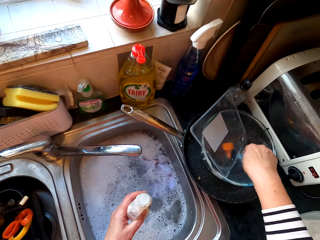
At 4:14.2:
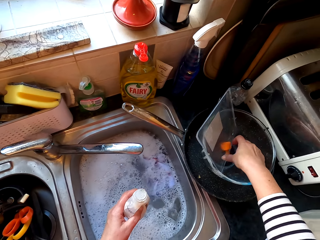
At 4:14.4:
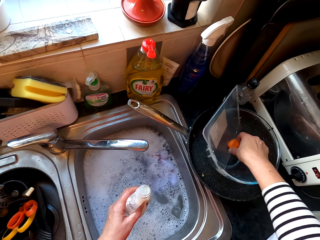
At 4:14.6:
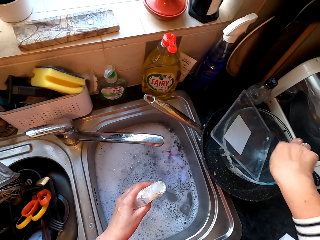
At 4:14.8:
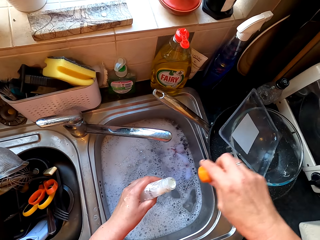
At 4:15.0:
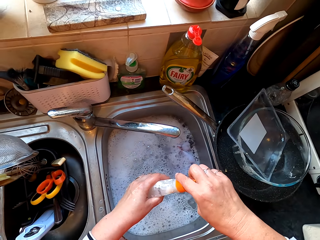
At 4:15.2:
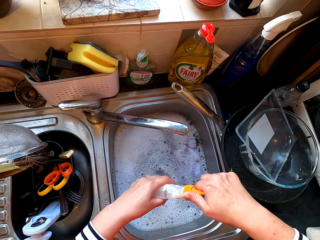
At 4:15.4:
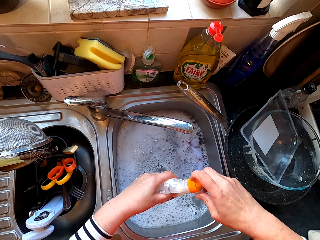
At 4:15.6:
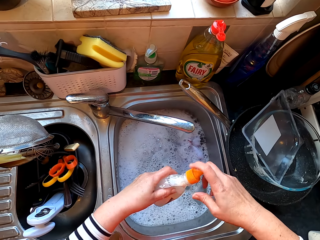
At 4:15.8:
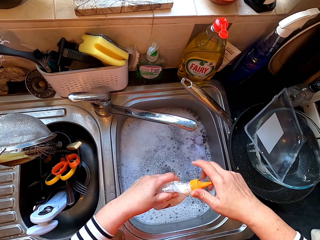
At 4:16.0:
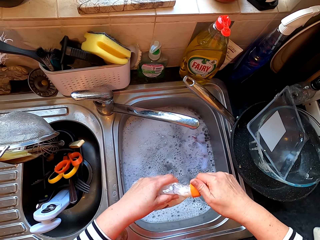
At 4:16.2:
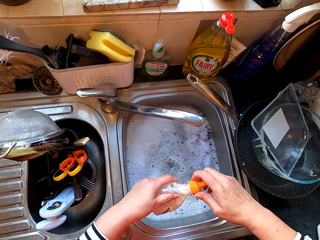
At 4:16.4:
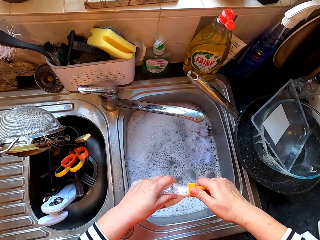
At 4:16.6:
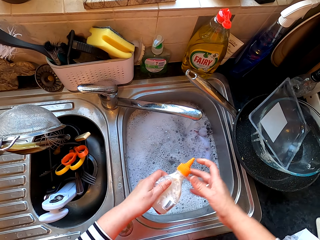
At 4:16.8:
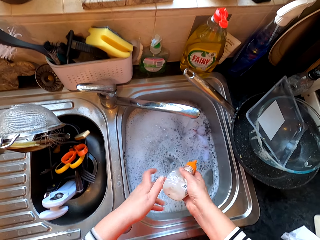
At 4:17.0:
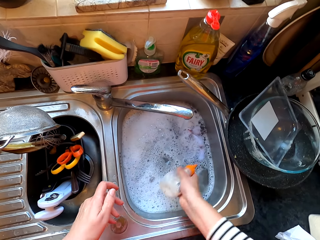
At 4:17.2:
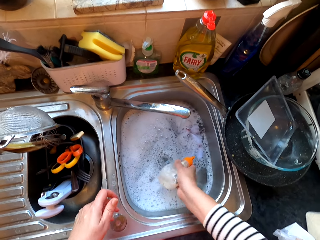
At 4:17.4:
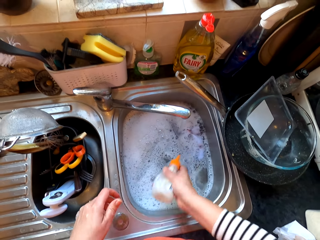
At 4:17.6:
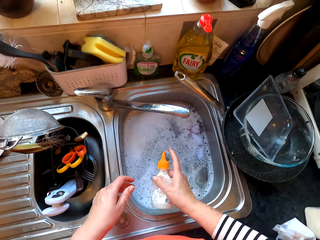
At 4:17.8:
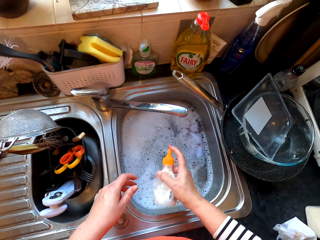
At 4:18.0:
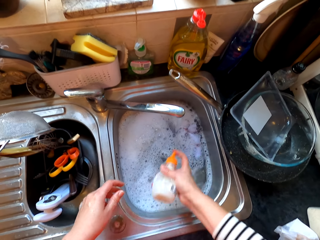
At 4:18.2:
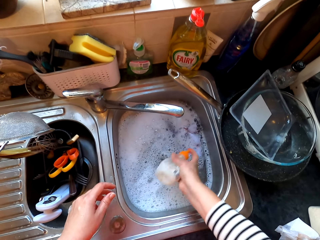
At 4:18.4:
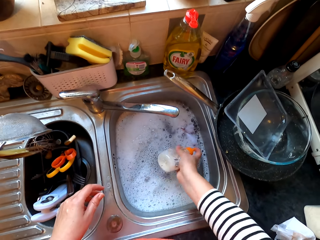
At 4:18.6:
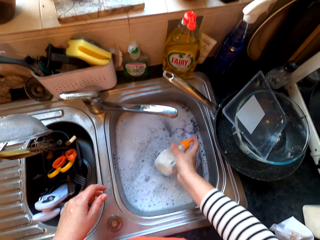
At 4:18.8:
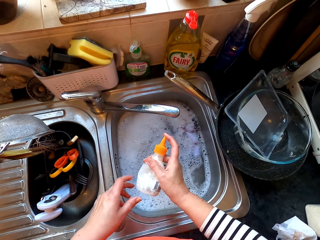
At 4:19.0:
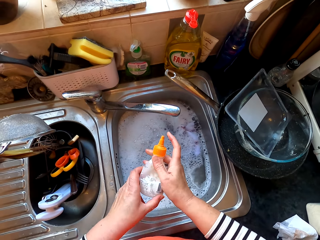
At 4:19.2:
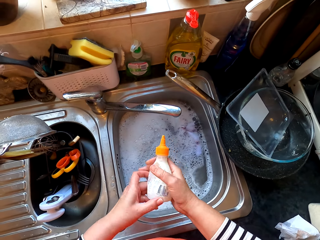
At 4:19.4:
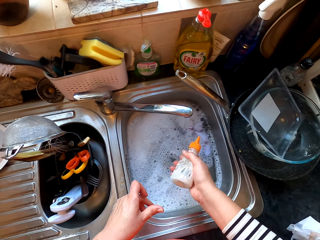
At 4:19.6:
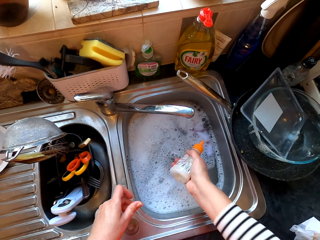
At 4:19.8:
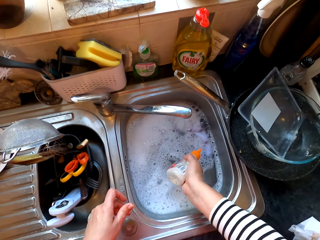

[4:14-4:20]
The camera wearer picks up the bottle cover. They close the bottle. They shake the bottle.

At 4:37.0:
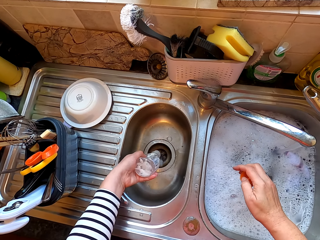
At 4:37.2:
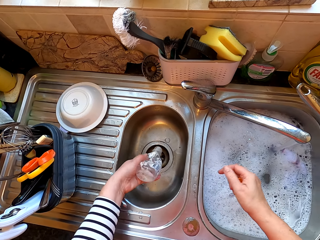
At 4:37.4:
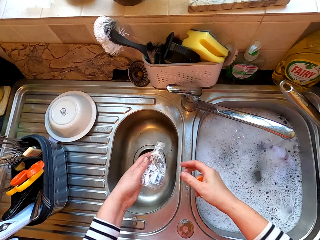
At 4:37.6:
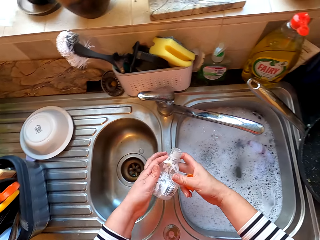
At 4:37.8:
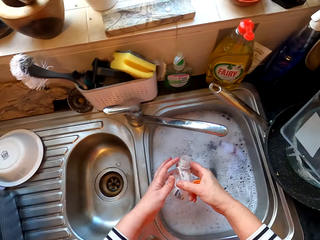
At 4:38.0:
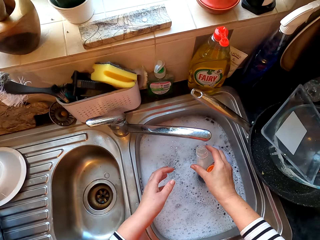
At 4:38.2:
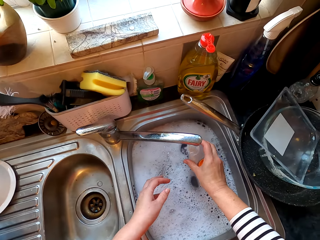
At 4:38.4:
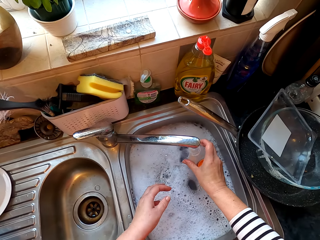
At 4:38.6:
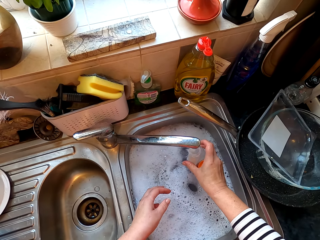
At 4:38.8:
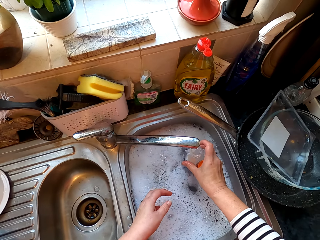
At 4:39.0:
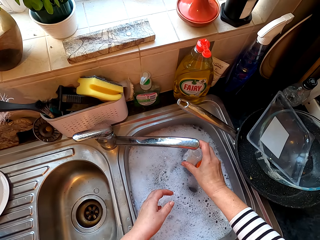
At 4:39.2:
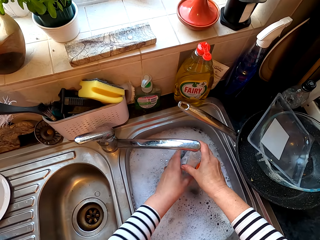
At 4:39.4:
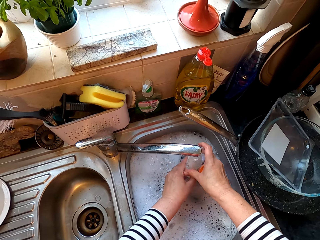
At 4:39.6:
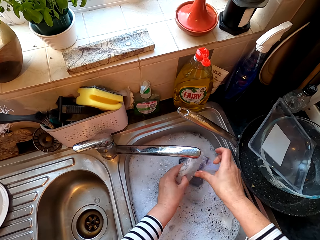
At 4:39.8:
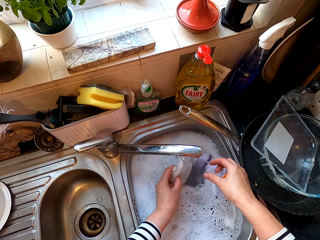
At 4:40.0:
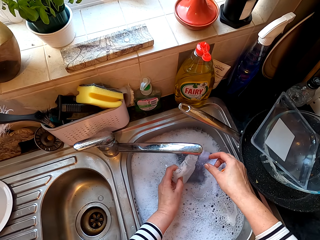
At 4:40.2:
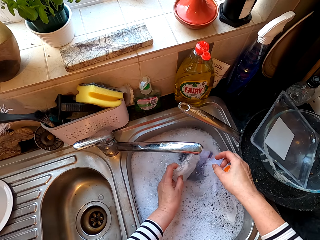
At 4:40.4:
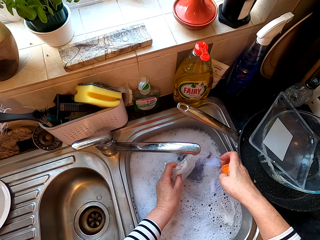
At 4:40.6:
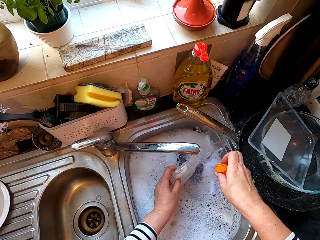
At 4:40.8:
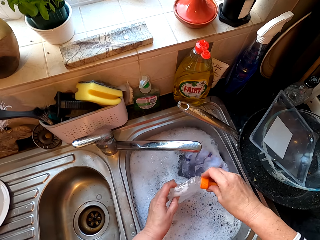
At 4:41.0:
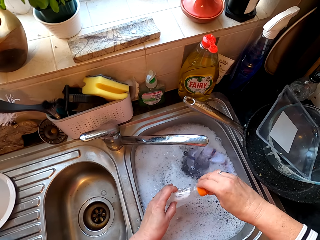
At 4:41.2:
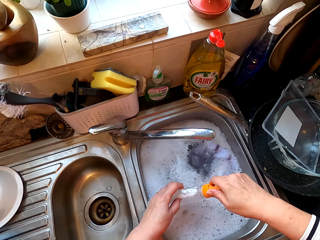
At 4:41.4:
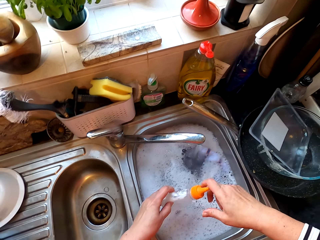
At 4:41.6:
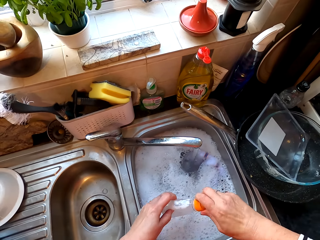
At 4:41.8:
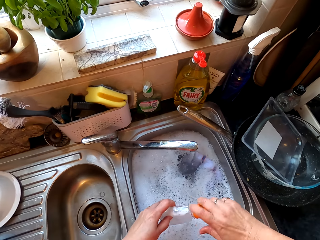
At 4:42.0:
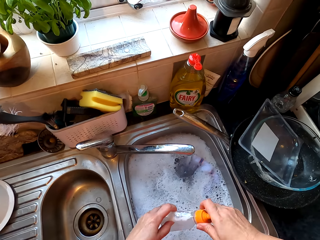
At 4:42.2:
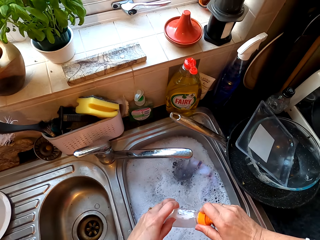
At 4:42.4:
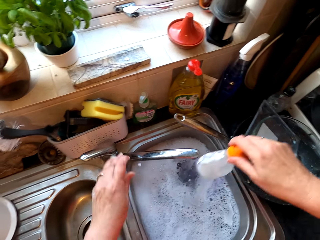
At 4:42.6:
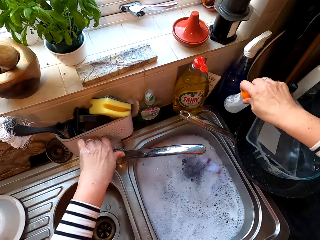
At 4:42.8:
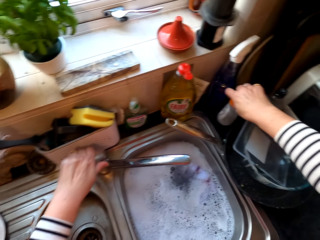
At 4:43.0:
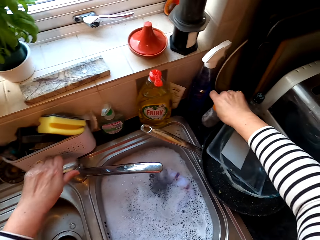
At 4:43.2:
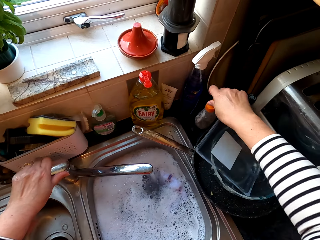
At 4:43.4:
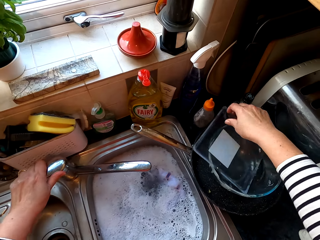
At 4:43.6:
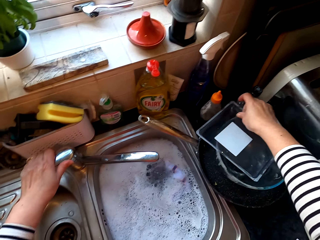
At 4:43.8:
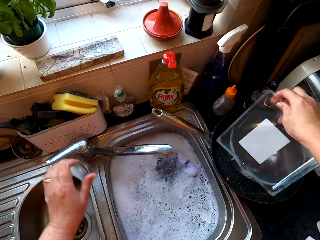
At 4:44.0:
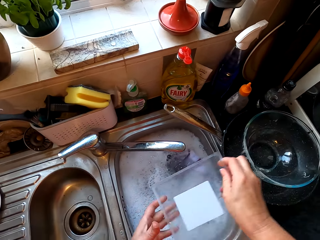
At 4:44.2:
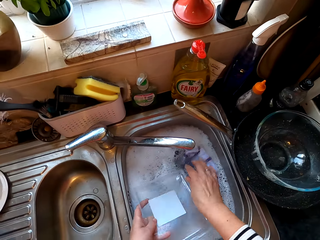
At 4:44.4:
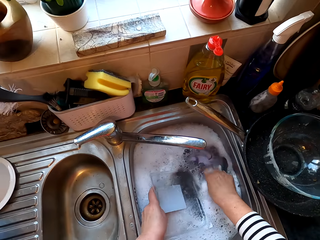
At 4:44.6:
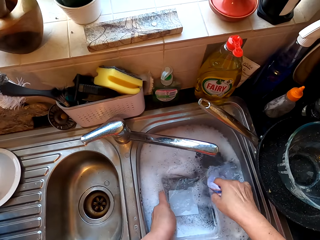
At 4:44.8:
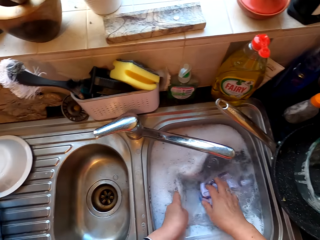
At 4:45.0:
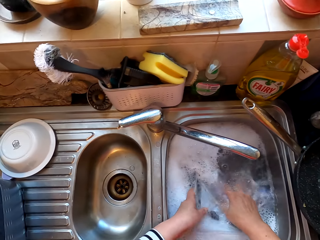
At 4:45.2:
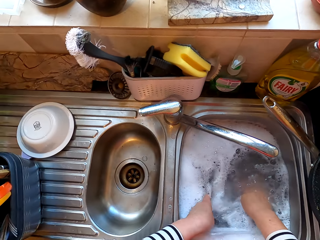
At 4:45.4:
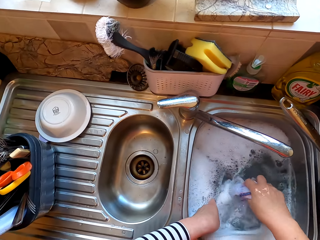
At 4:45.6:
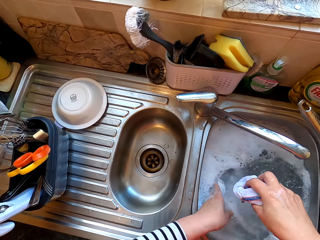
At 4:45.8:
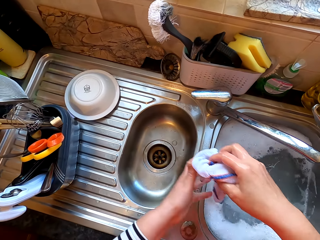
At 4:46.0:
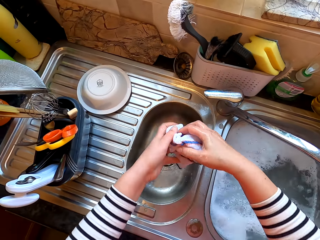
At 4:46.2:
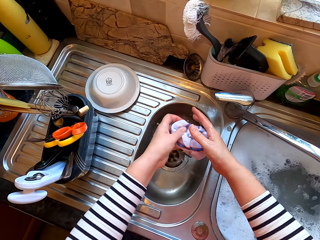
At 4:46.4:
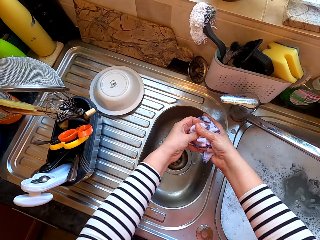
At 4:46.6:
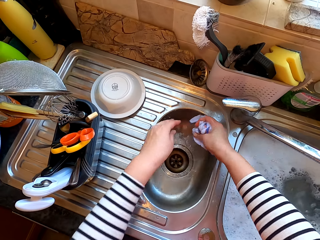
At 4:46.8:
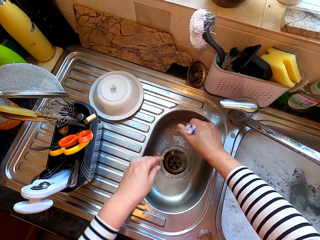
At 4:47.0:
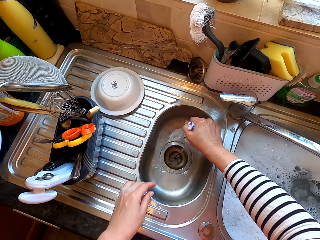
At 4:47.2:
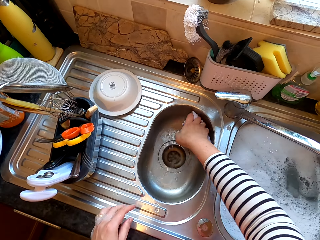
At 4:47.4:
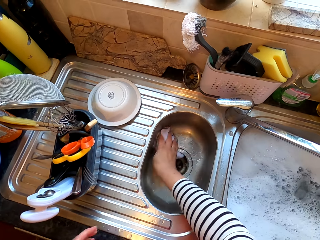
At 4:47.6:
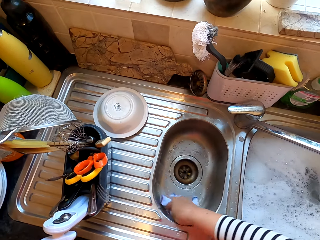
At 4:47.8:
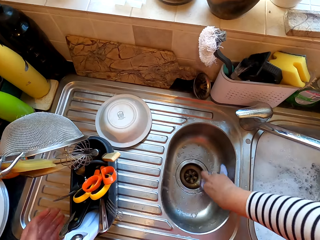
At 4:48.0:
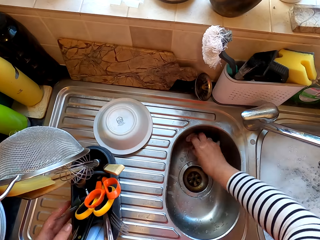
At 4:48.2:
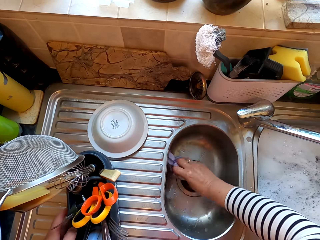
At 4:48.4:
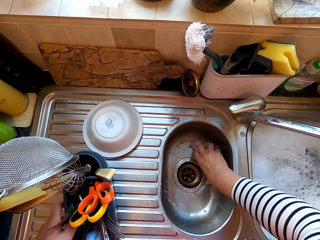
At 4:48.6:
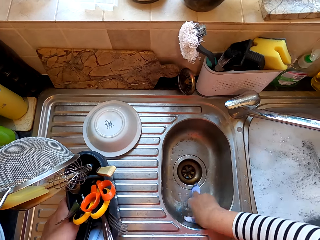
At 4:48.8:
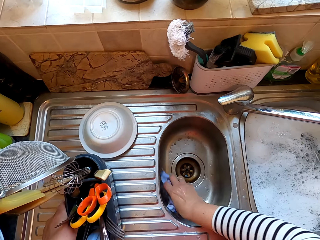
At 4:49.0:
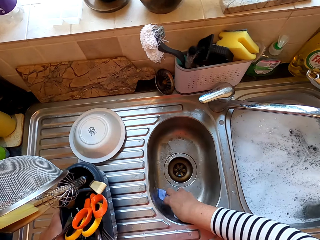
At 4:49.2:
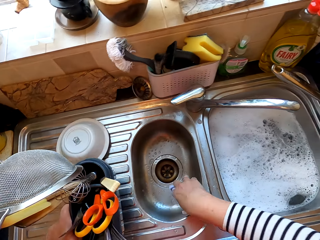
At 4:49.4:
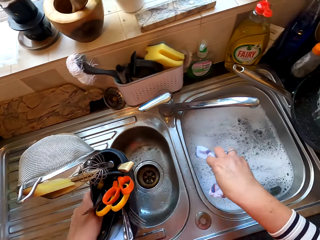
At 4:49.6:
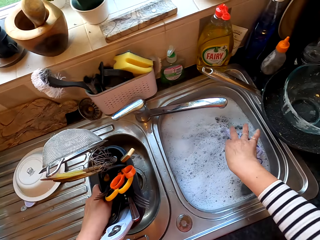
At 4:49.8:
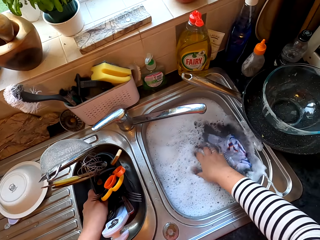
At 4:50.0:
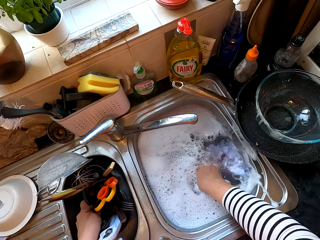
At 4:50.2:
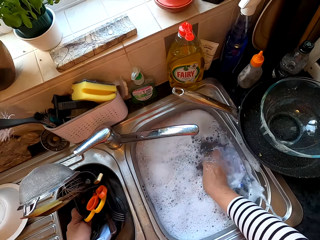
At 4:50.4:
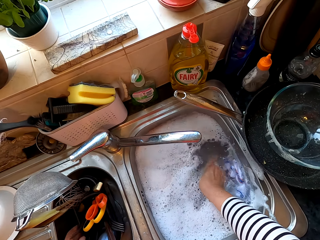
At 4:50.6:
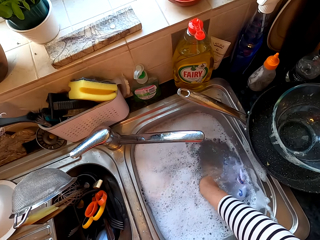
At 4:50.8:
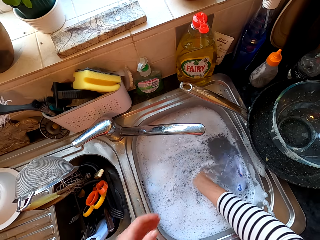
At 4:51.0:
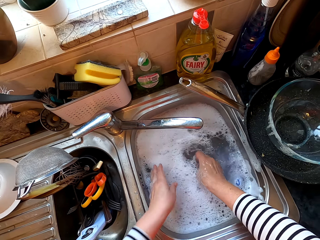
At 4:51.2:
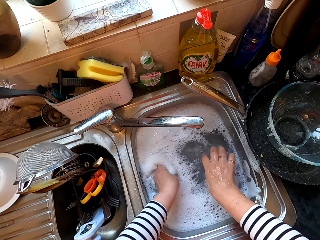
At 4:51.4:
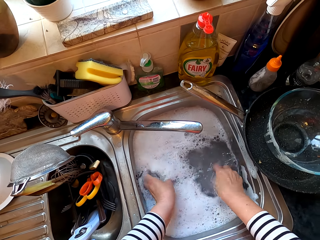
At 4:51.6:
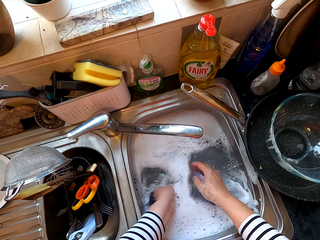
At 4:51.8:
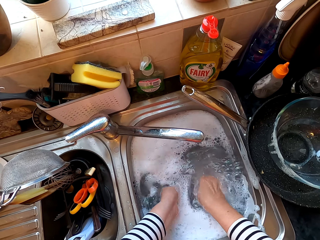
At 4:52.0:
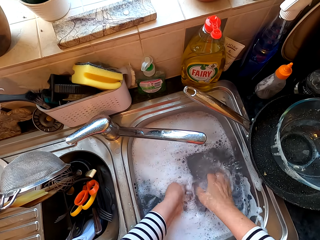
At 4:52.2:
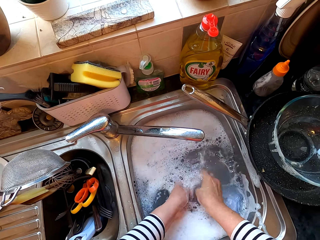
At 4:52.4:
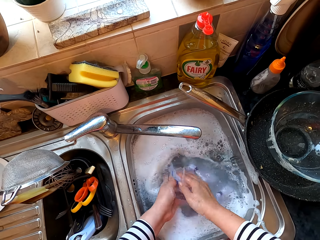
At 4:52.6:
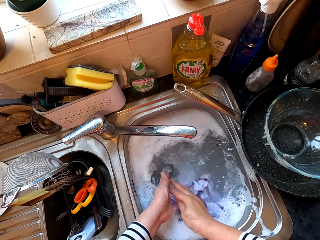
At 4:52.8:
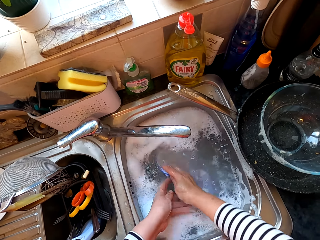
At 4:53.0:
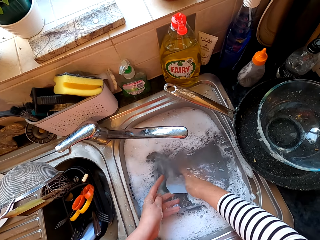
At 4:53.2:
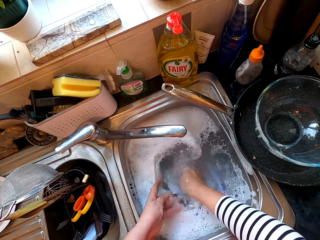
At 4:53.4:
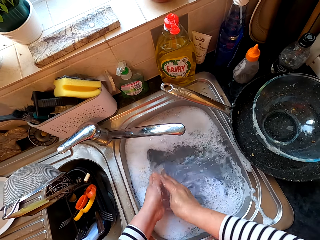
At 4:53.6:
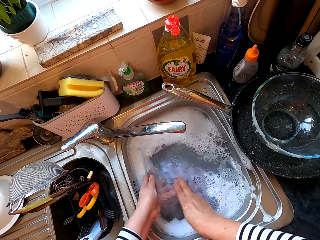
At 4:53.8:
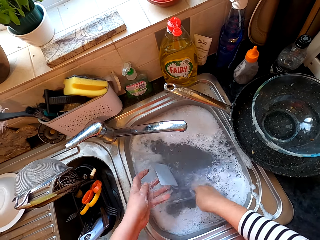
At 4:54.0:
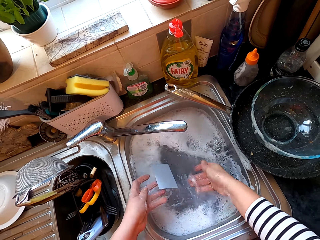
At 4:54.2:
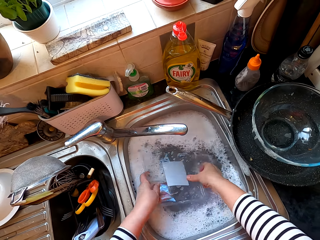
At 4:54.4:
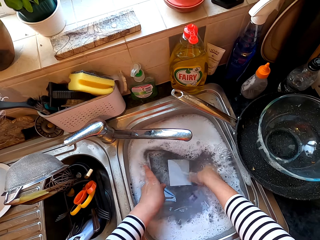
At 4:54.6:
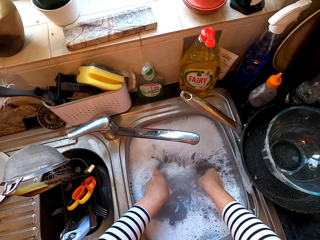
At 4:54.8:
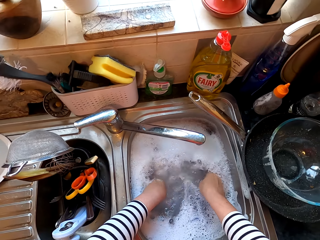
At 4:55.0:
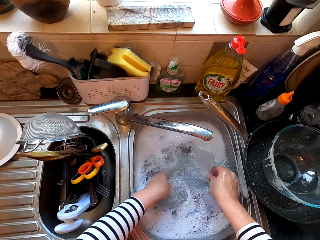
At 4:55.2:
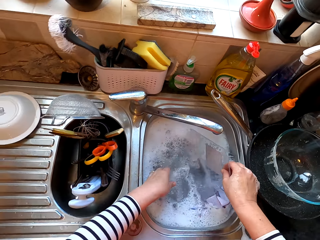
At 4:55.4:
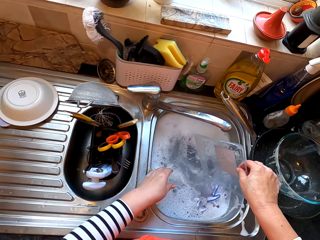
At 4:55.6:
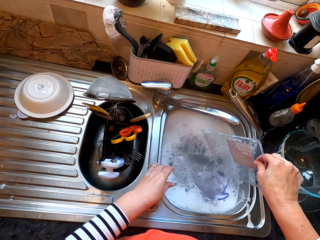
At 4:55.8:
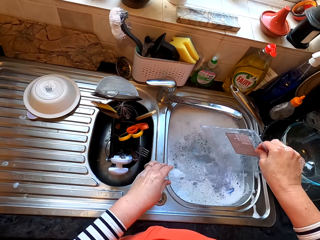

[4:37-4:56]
The camera wearer pours water in the sink. They fill the bottle with water. They cover the bottle. They place the bottle at the sink. They pick up the lid or tin cover. They wash the lid. They squeeze the cloth. They wash the sink. They clean the lid.
